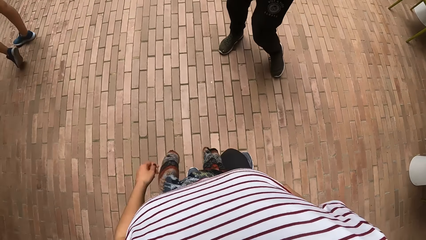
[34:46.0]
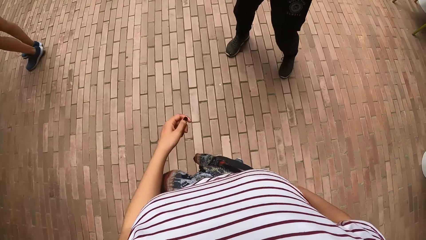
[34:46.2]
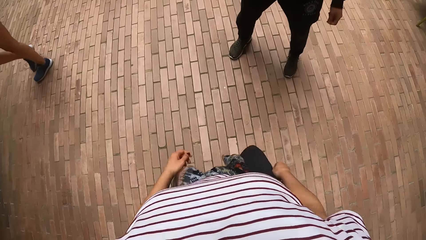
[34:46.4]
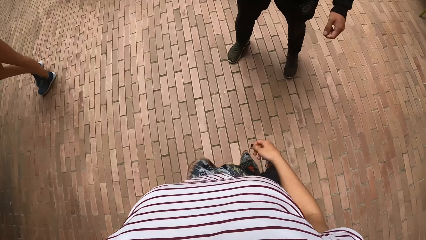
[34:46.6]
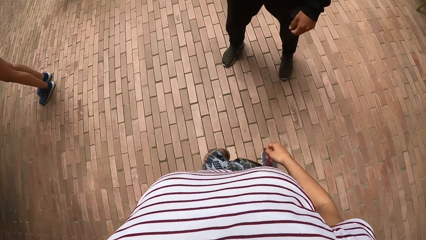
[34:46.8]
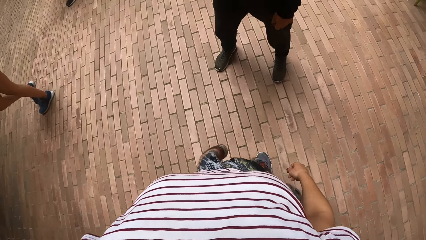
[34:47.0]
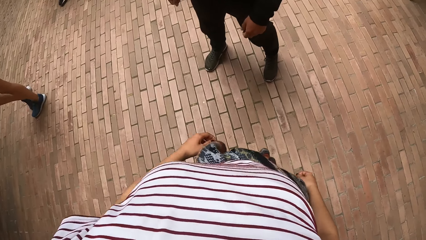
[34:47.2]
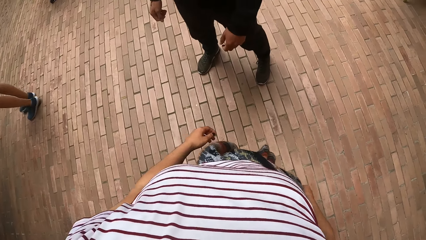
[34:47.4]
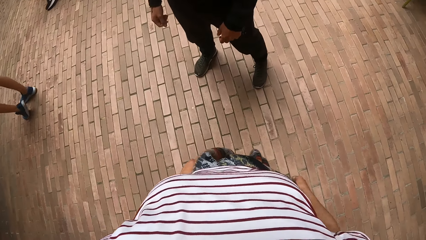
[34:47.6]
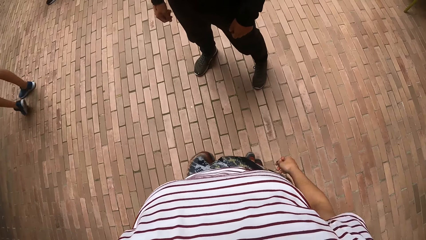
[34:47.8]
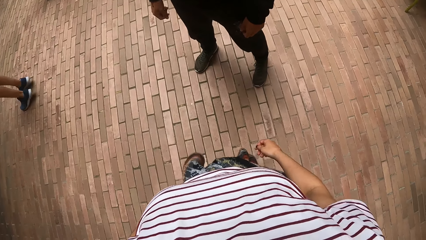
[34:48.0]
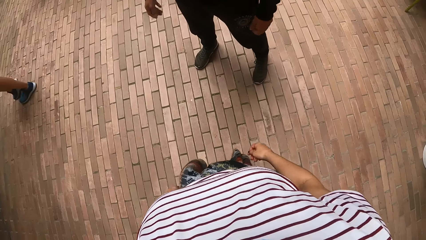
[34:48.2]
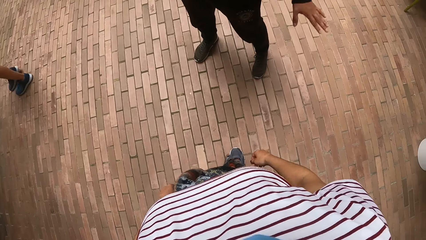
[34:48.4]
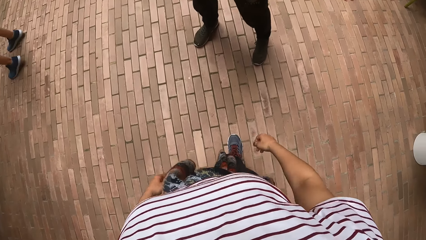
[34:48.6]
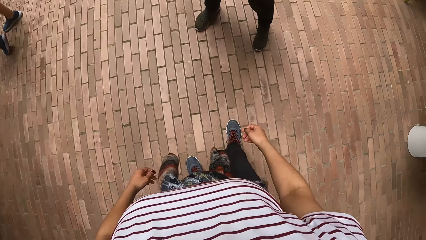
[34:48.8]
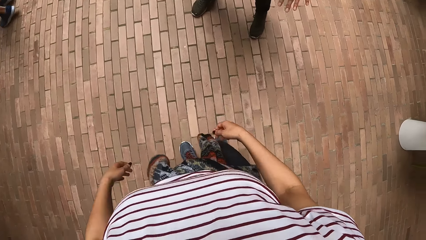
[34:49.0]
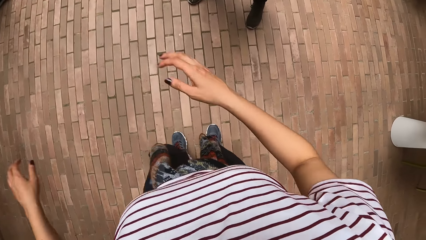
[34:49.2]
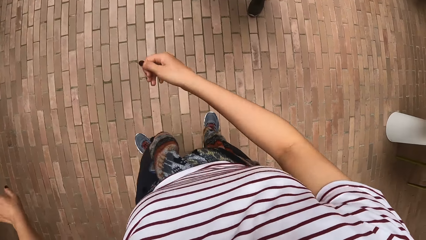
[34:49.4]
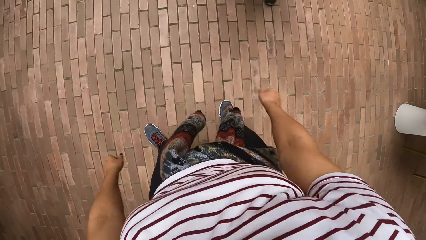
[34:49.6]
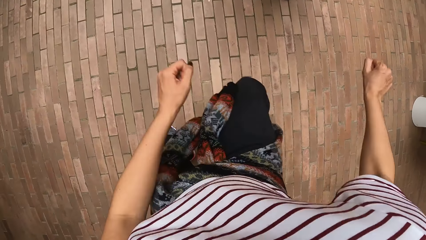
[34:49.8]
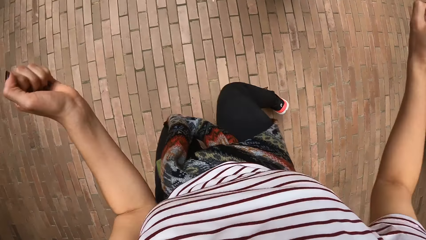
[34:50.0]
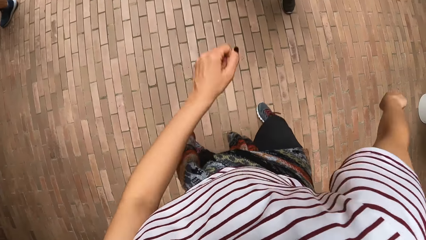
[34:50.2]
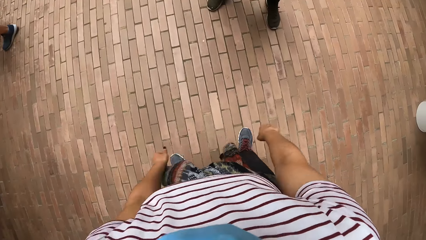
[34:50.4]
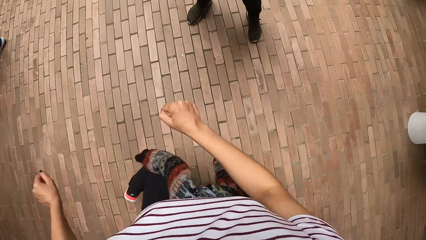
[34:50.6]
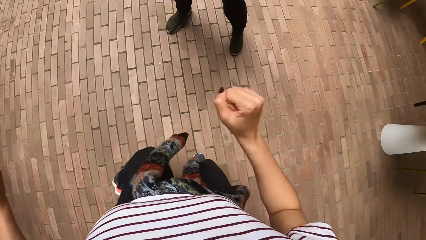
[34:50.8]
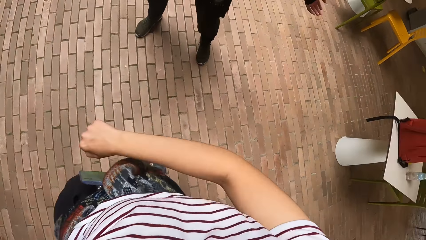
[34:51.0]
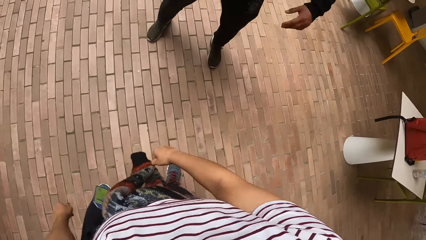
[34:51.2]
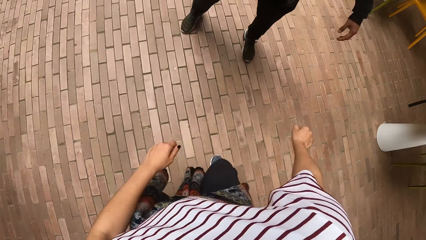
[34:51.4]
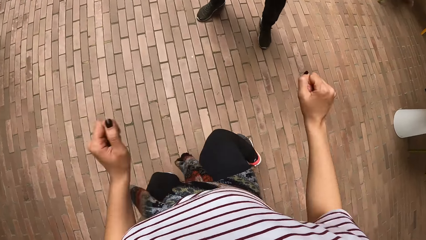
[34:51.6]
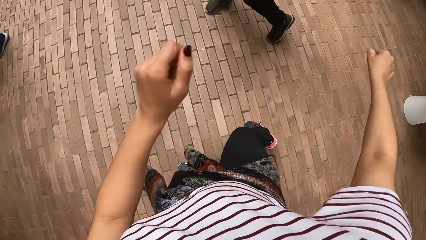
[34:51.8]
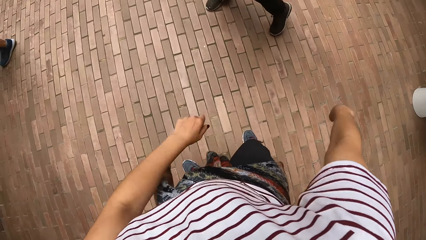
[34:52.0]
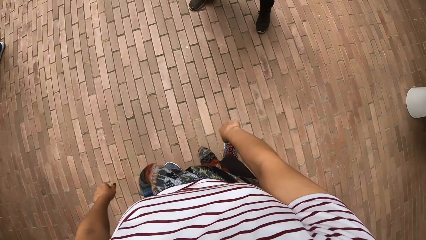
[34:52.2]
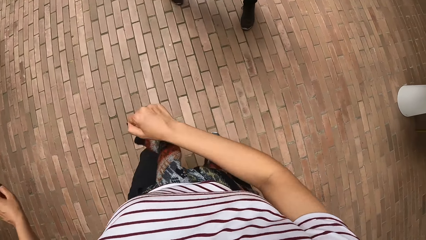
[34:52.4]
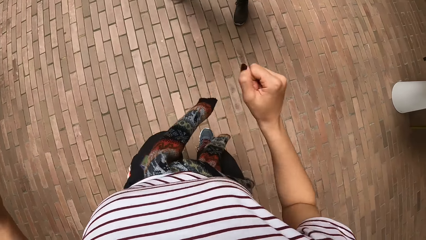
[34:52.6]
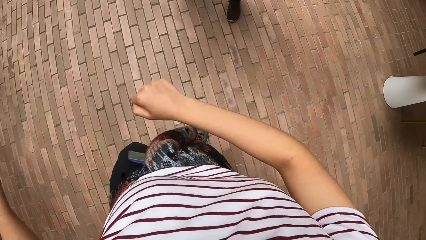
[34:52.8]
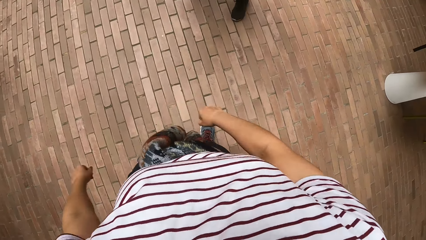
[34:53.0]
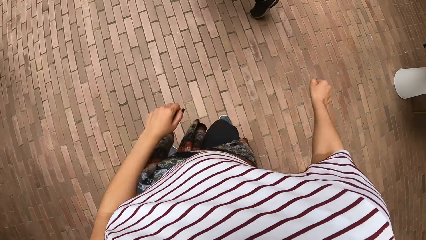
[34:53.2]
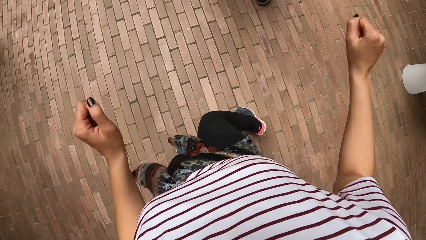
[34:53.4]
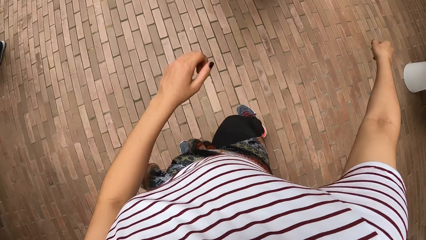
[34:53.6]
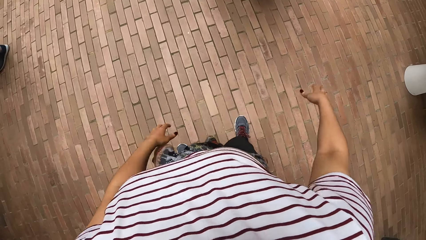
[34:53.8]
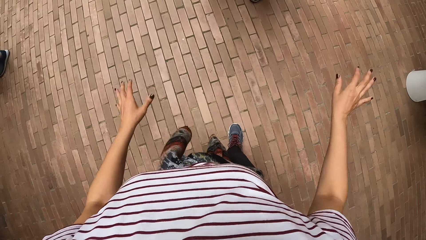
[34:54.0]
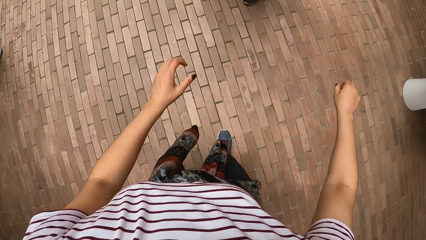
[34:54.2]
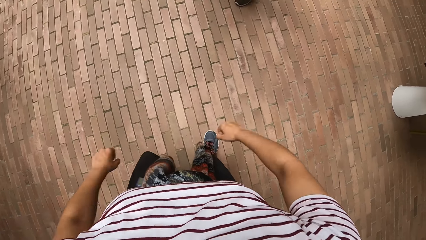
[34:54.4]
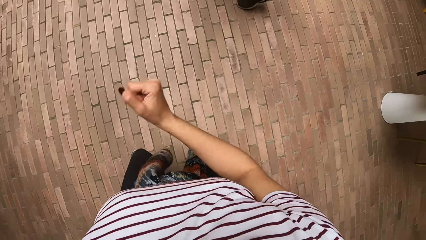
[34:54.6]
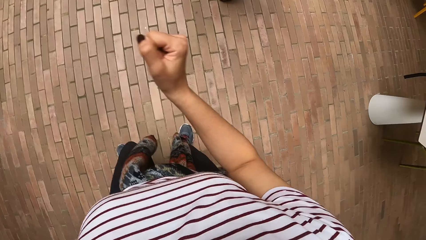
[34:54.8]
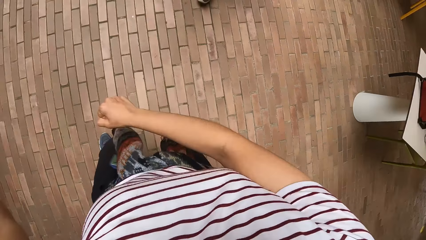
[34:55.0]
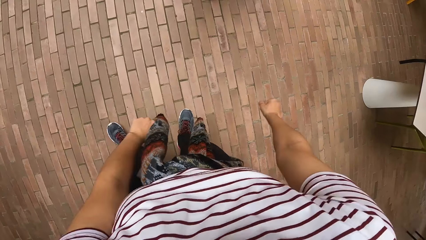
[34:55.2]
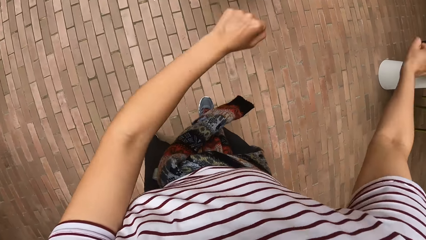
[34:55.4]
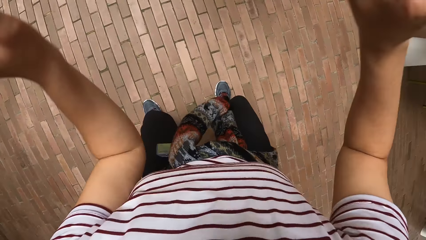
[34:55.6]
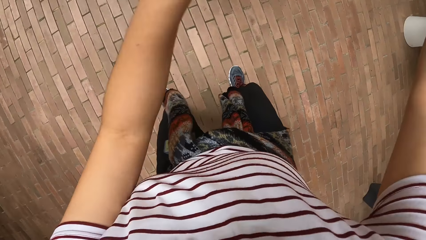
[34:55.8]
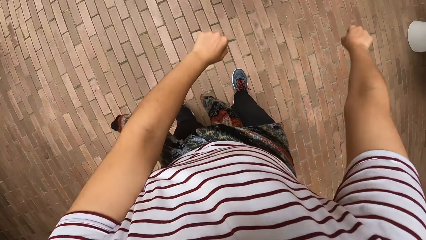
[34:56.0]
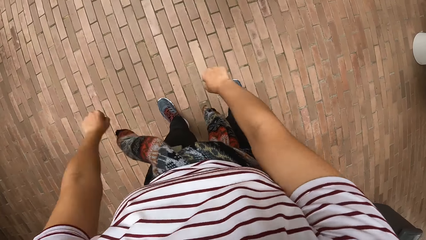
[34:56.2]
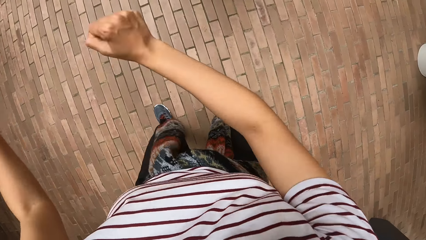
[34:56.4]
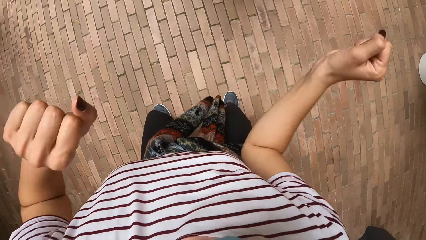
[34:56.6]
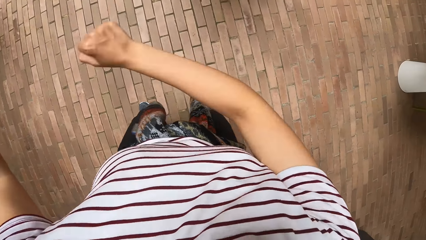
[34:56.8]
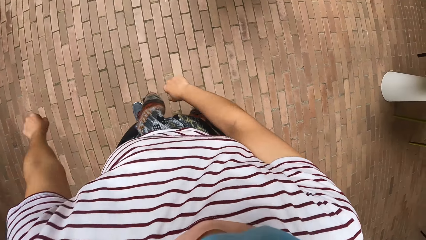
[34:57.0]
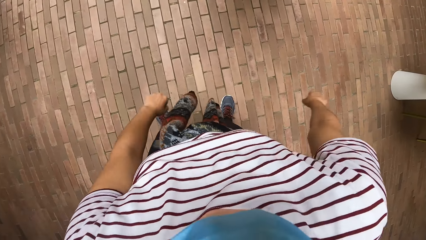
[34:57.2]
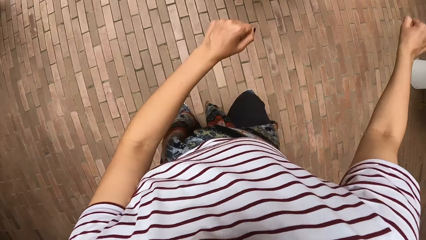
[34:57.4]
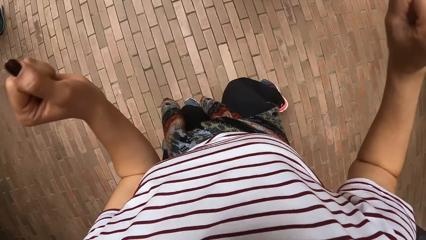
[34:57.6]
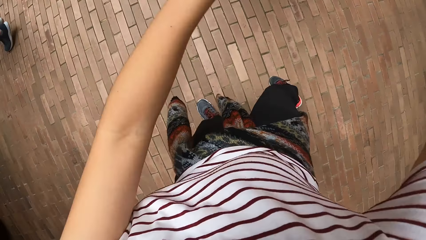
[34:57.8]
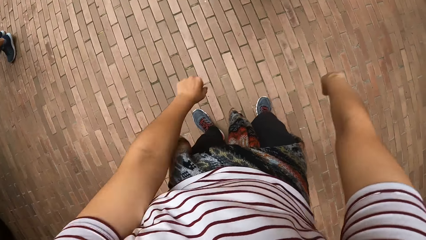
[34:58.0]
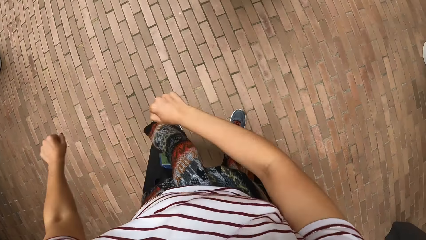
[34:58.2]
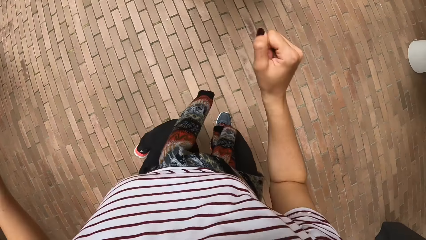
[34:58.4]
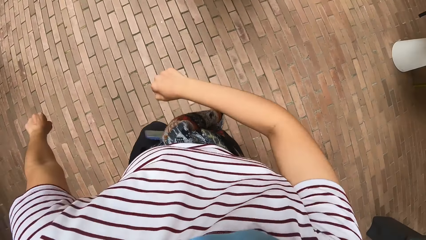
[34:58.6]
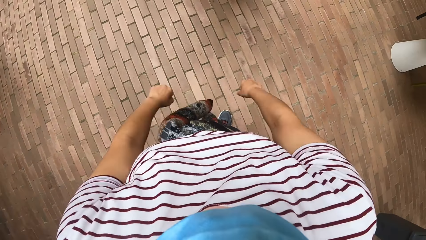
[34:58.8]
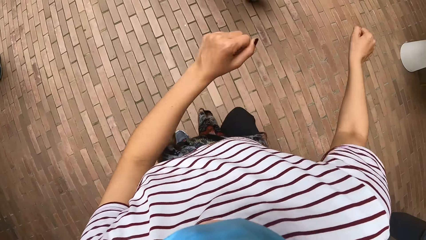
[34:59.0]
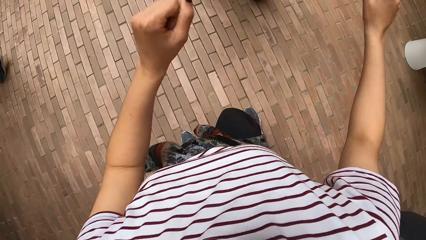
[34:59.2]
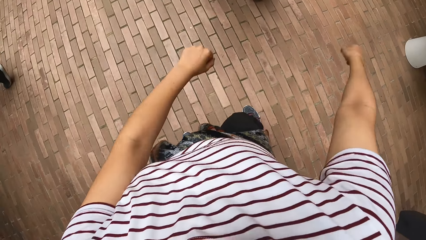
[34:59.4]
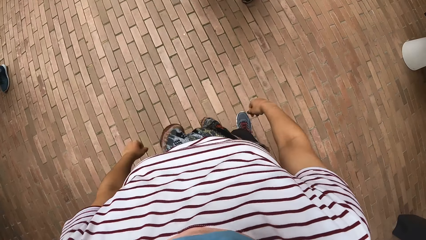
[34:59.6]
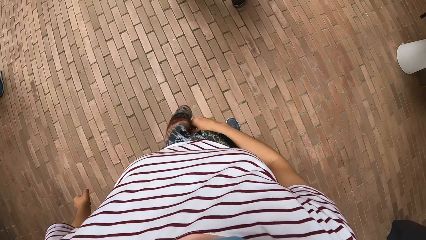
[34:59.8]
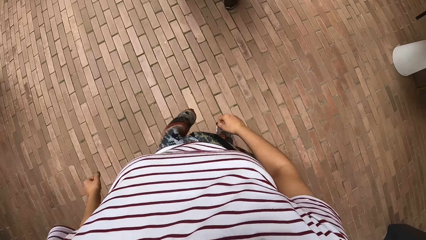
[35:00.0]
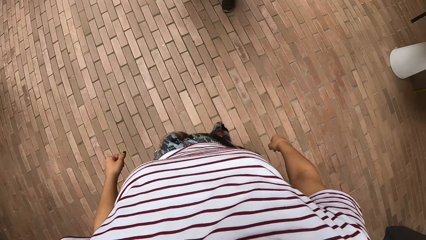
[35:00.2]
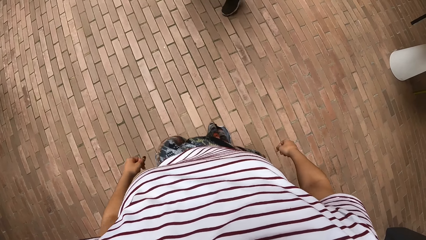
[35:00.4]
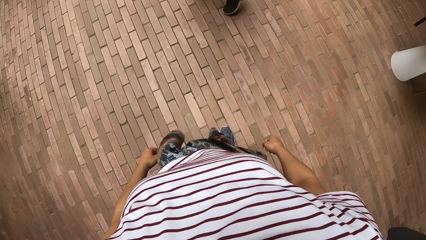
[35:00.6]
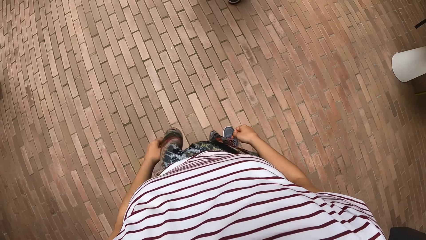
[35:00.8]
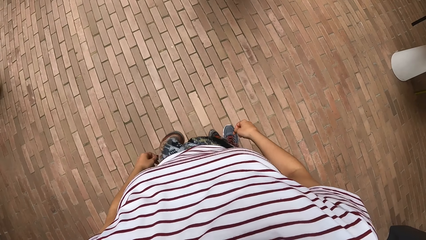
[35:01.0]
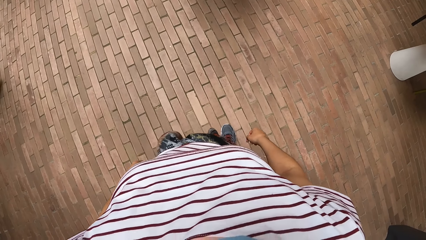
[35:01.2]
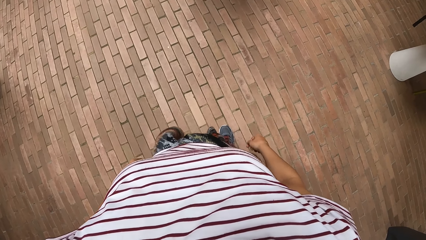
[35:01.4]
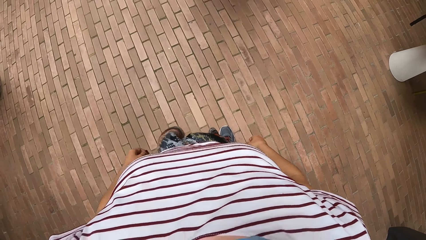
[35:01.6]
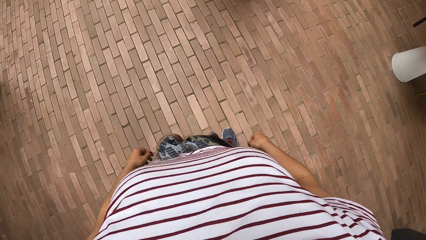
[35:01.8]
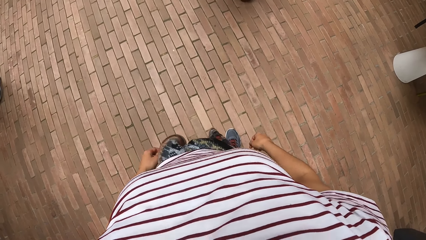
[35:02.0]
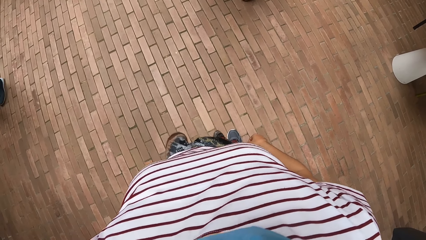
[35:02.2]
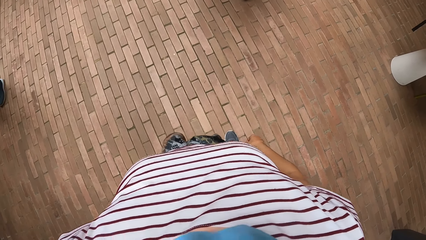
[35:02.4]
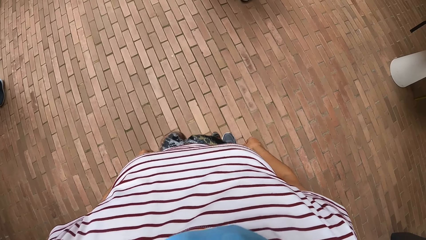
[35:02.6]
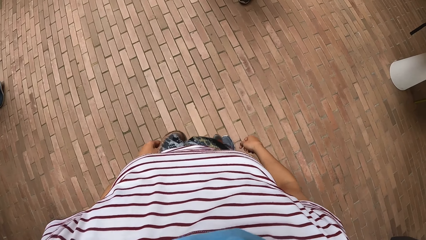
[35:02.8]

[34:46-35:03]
A woman dances. The camera wearer dances.
